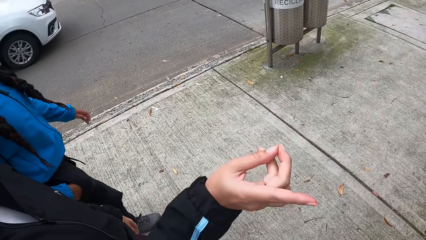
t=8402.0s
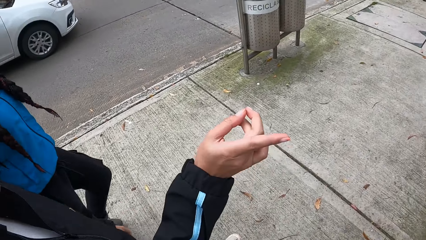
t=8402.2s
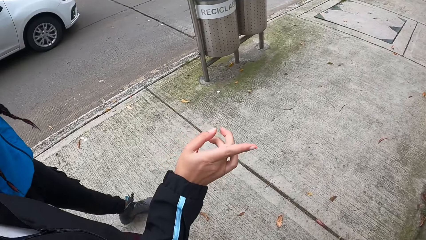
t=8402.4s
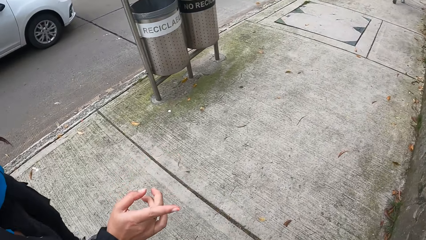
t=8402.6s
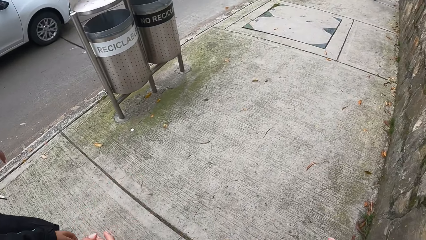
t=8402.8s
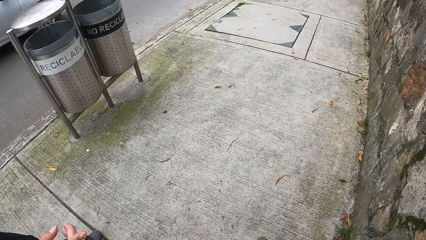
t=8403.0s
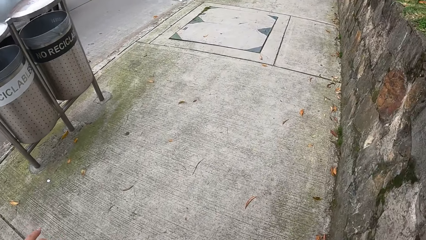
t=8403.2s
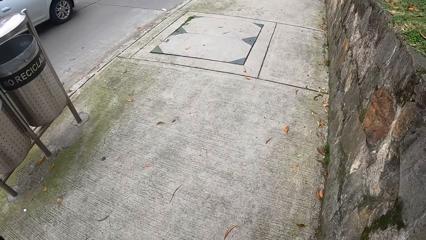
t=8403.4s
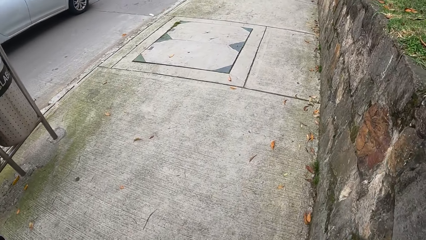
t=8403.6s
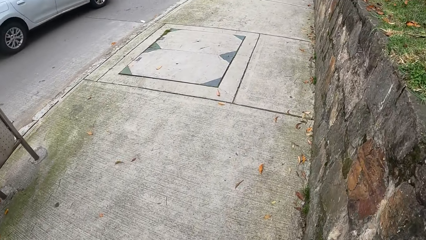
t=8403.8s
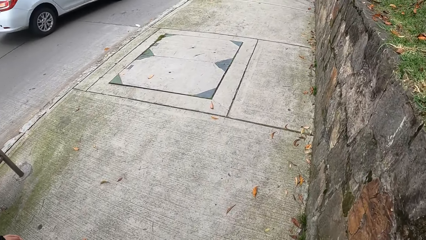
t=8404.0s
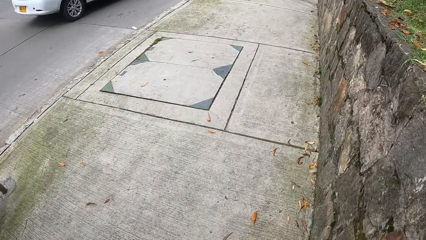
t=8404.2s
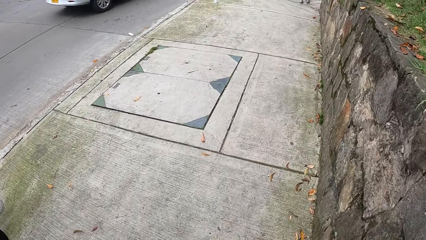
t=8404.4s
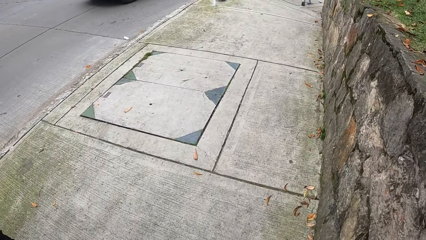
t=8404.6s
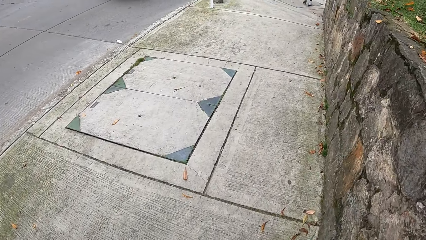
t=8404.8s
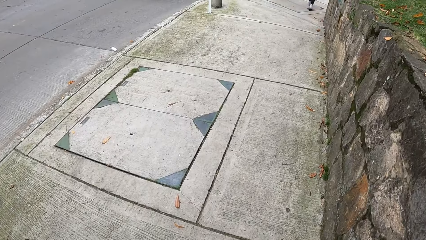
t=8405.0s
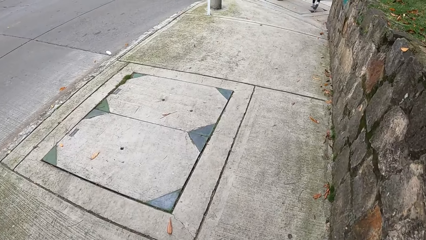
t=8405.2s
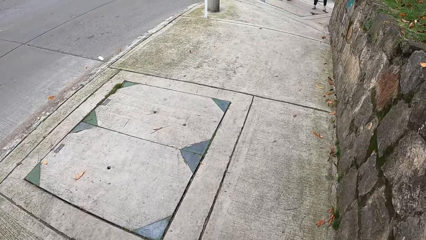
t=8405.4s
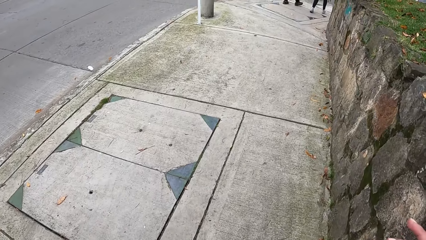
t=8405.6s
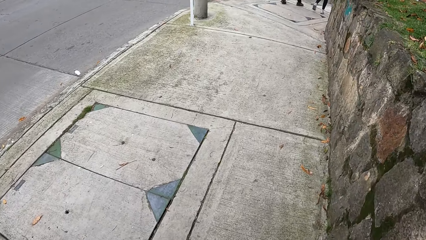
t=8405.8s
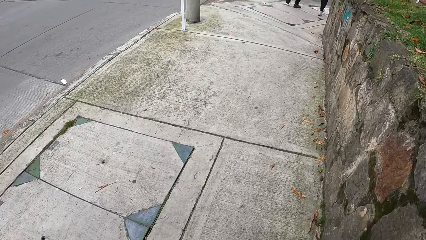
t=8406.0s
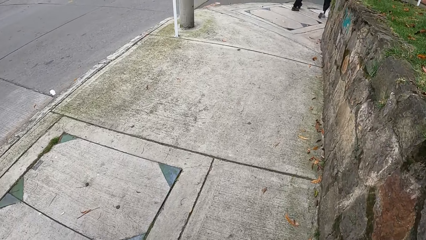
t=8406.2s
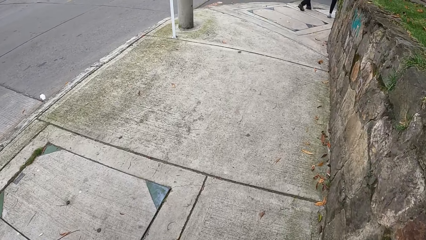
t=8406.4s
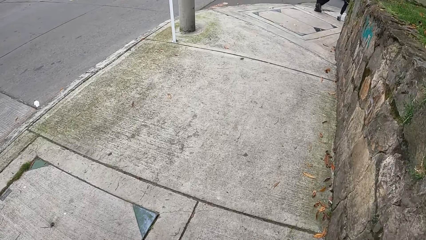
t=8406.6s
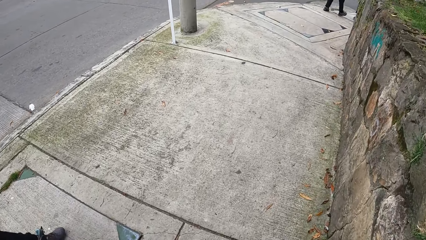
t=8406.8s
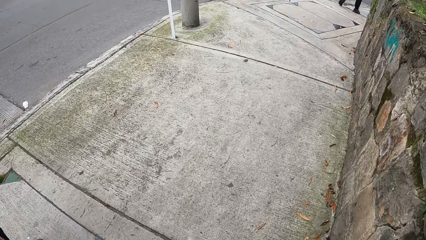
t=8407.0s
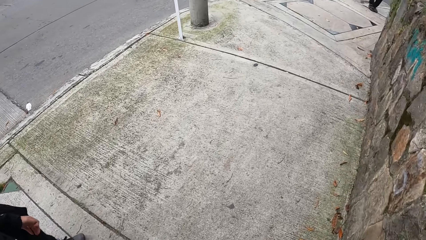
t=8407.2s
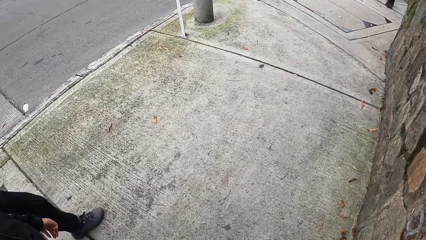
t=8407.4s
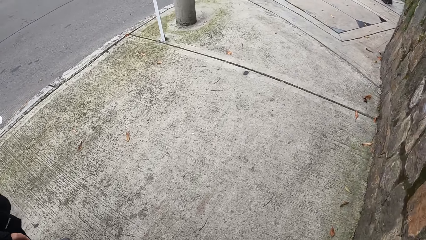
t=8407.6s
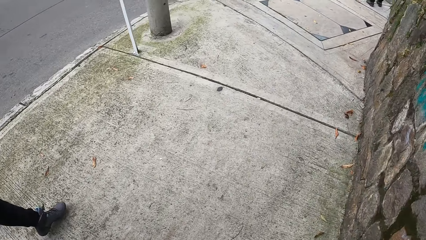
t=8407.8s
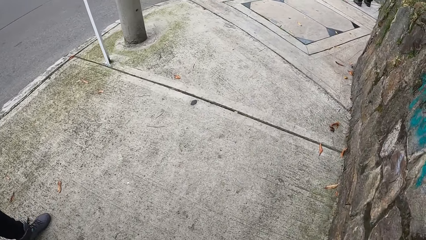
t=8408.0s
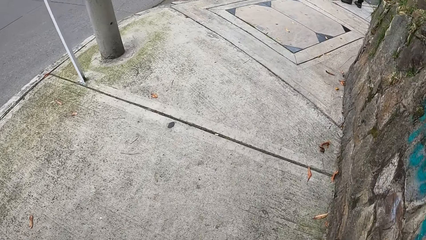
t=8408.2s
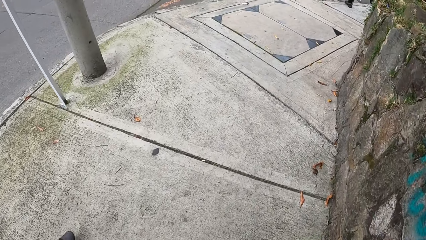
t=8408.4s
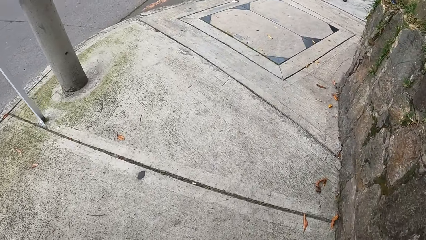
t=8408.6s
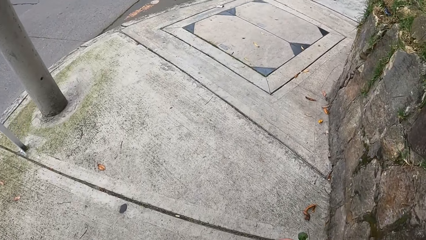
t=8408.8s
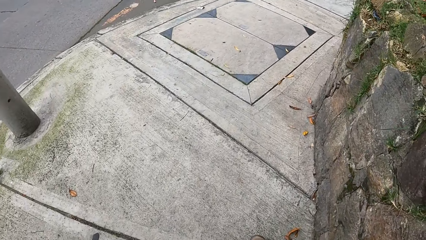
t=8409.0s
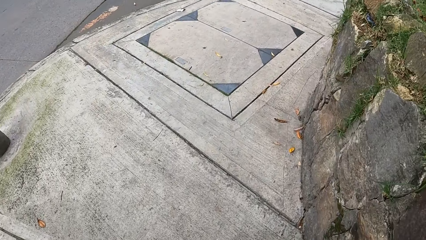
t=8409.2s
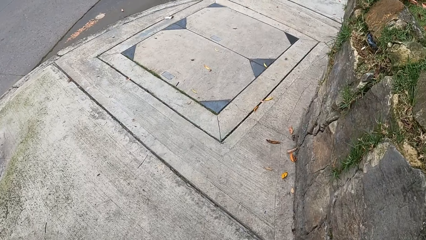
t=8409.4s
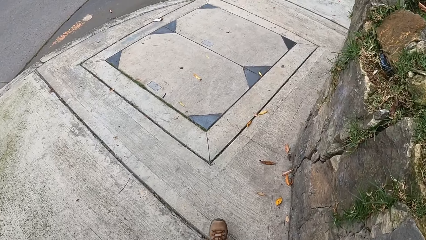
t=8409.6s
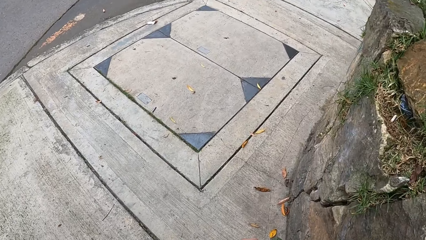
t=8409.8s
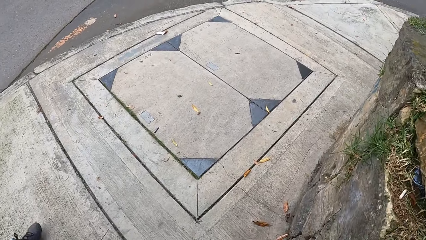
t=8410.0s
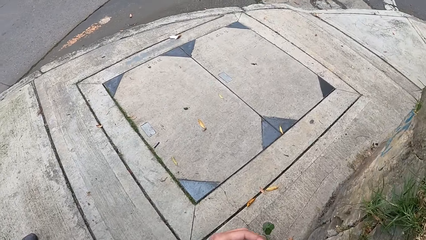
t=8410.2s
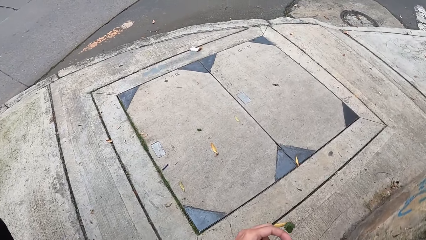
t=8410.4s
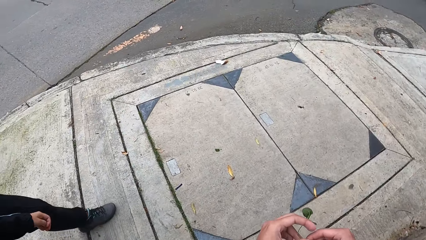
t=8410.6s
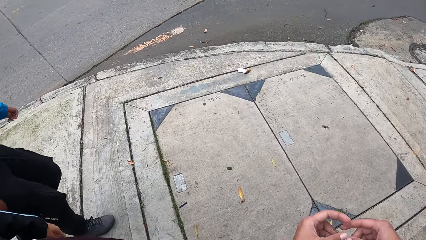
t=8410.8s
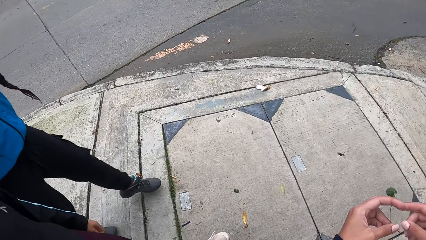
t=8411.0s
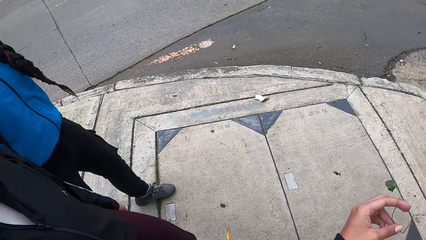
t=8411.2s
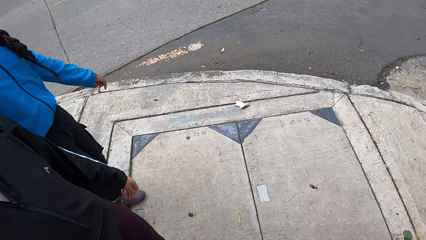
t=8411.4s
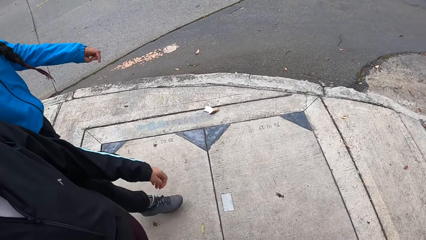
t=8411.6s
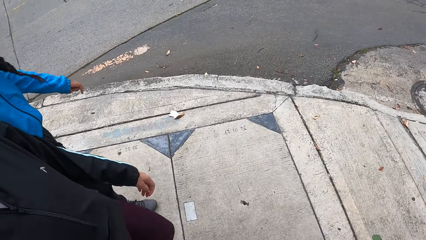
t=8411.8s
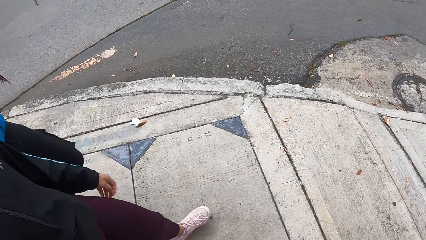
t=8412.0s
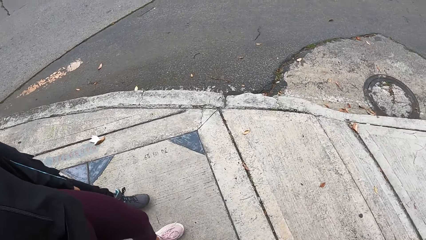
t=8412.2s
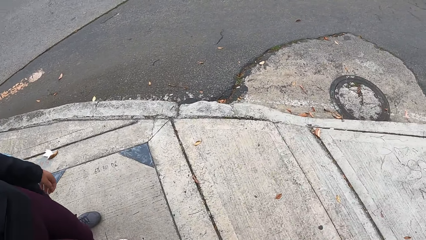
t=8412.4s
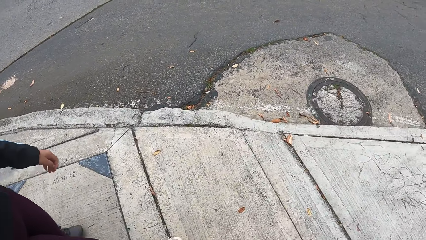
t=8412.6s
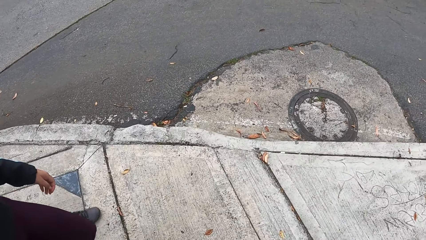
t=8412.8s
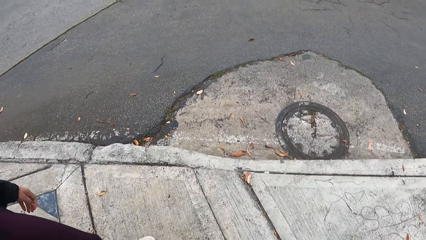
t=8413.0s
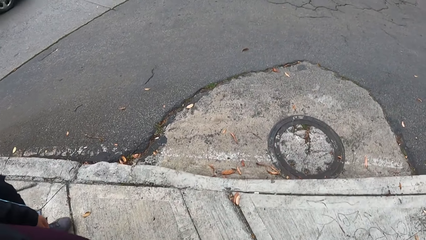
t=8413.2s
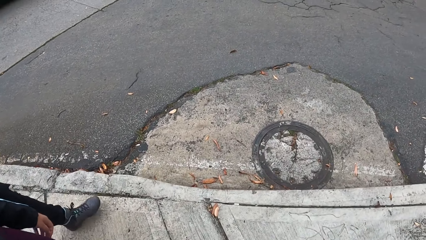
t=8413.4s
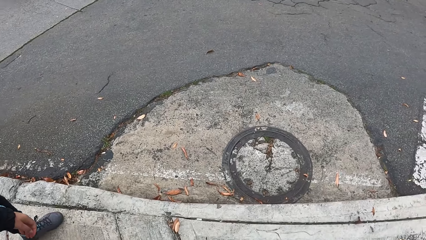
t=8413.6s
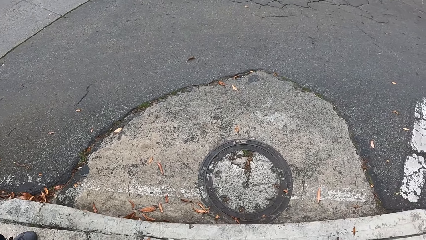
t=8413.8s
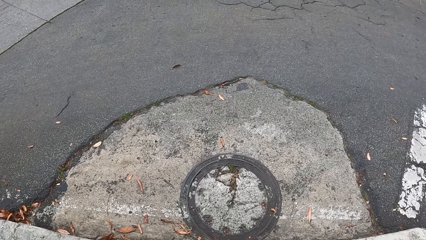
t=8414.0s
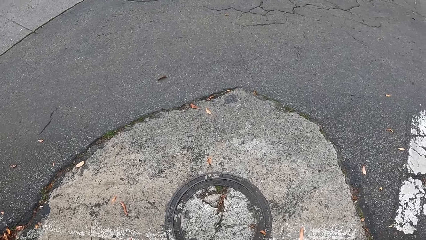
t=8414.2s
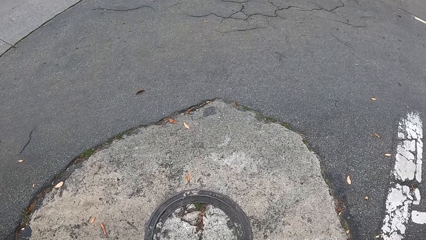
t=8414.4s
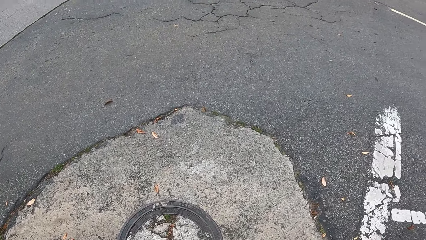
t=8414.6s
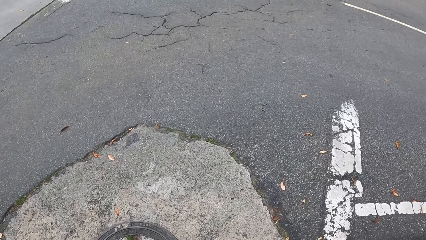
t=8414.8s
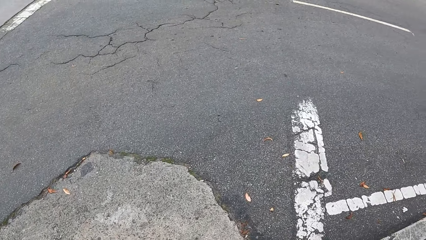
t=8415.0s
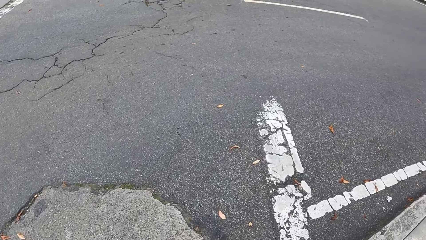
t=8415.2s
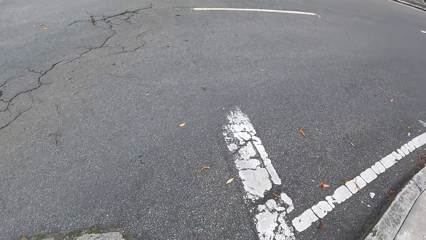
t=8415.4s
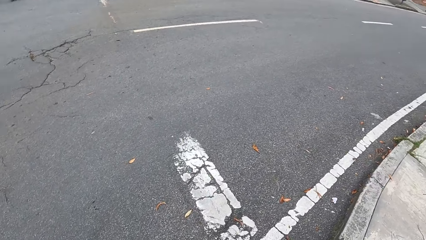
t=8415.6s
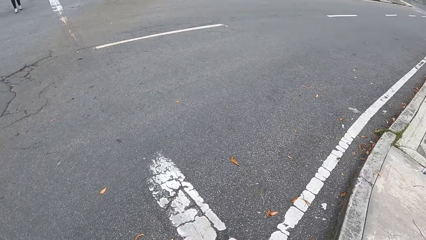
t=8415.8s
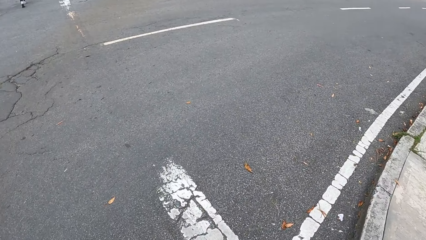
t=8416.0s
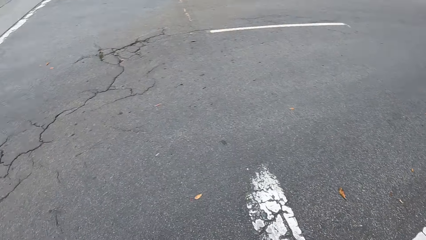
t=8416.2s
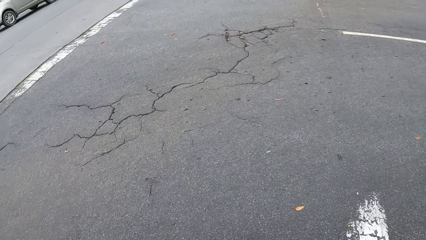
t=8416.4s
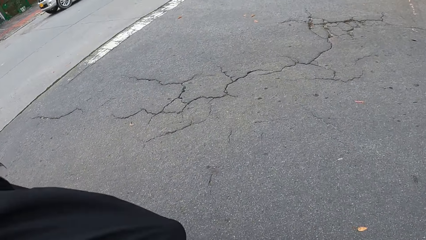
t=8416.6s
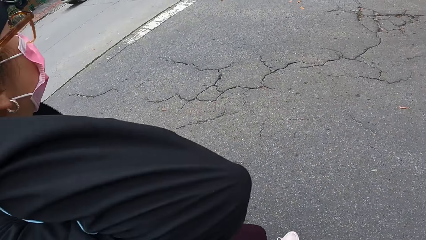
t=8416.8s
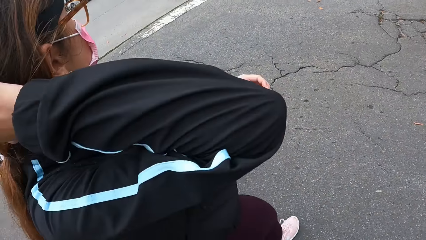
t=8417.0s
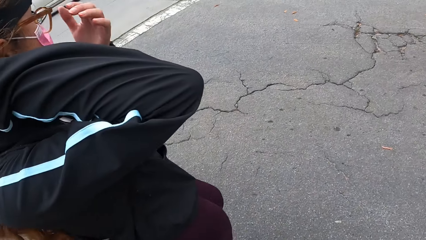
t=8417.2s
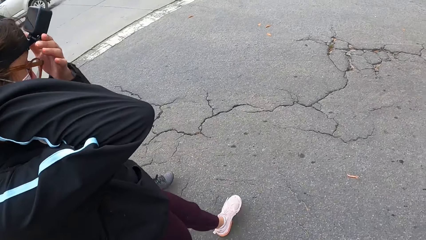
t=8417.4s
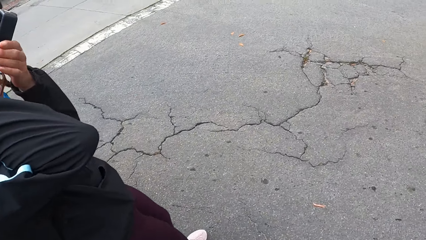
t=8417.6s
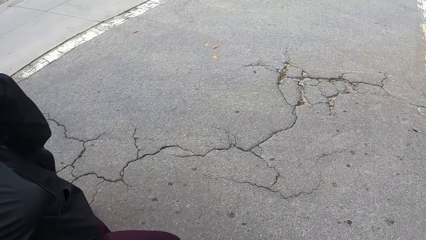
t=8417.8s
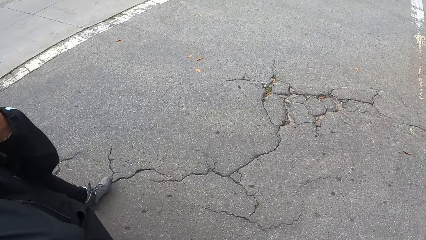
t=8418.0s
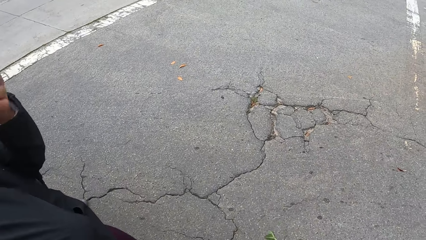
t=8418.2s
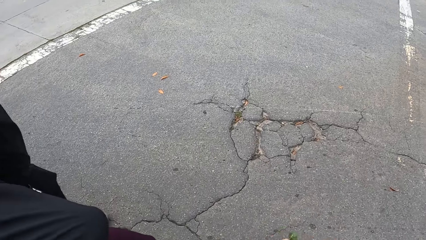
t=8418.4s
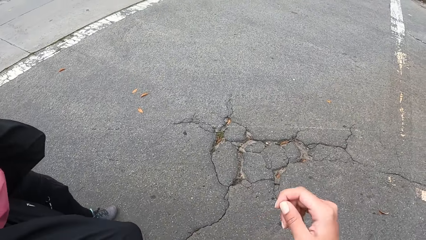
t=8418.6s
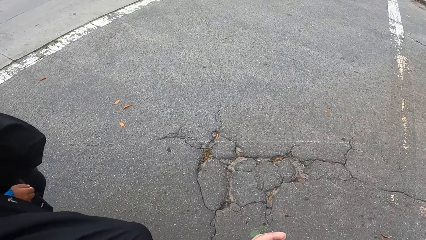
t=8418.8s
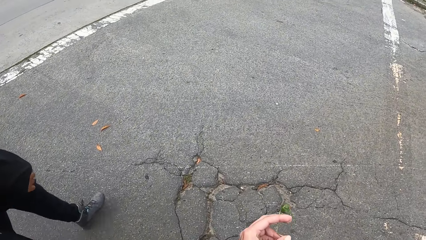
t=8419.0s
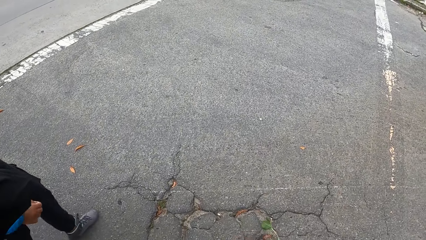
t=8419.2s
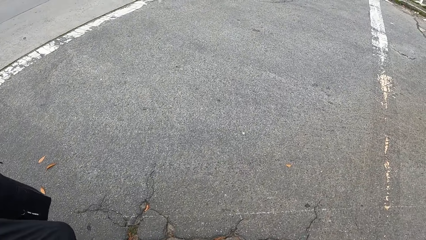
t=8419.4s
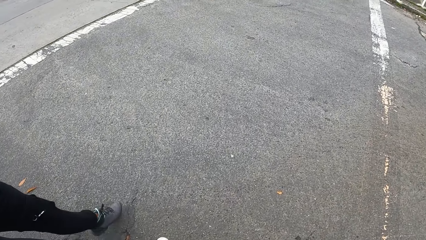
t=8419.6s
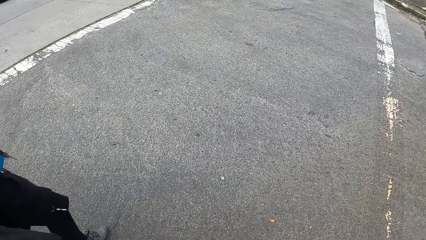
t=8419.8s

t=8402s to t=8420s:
A white car drives past the camera wearer on the paved road. A woman raises the hand. The camera wearer walks around. They walk across the paved road with the group of people. The woman adjusts the camera.
